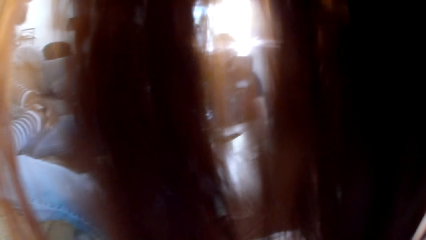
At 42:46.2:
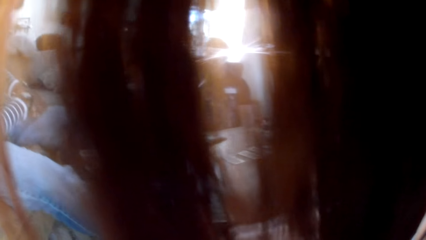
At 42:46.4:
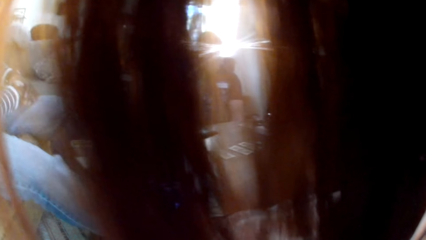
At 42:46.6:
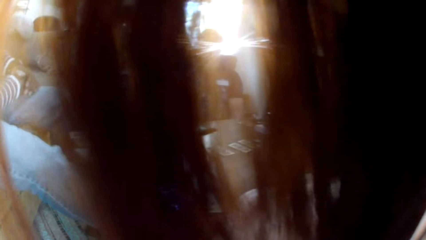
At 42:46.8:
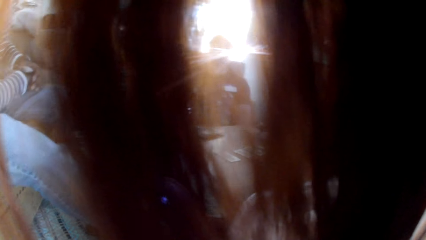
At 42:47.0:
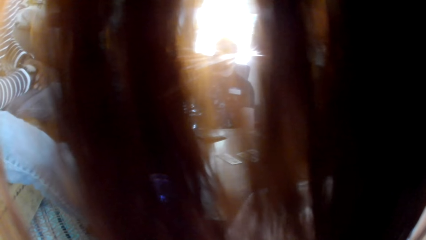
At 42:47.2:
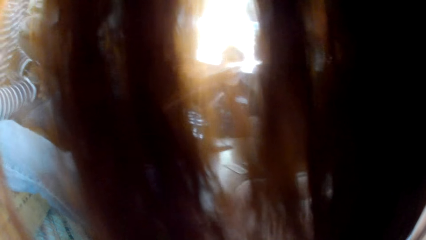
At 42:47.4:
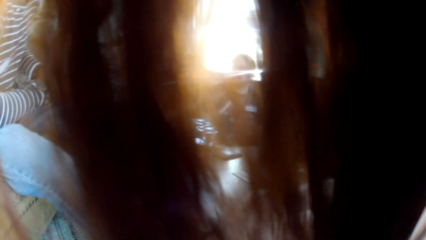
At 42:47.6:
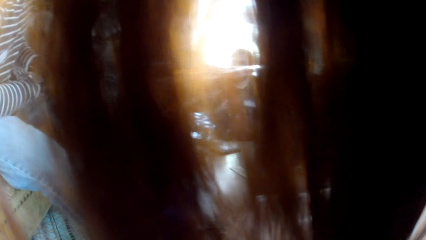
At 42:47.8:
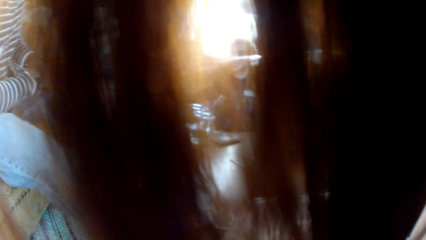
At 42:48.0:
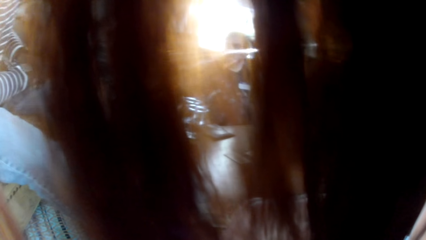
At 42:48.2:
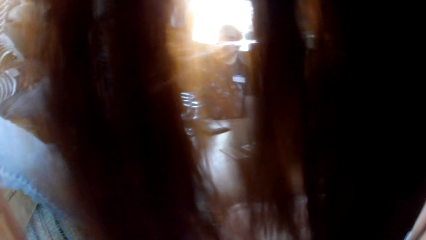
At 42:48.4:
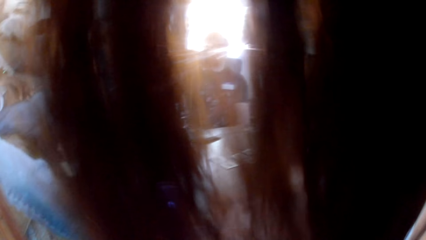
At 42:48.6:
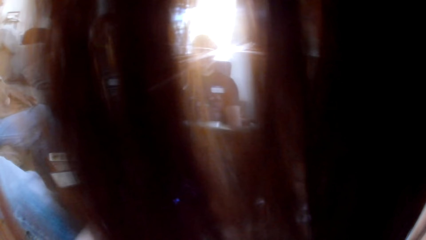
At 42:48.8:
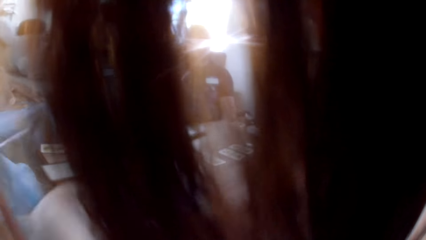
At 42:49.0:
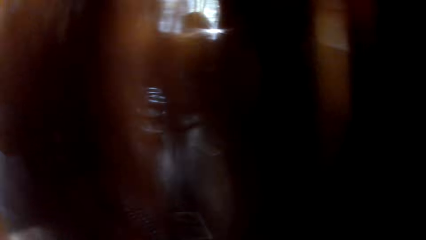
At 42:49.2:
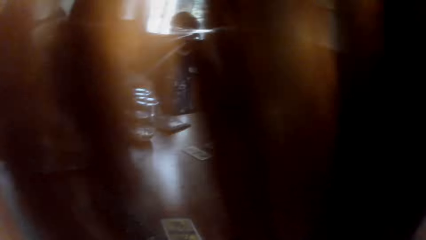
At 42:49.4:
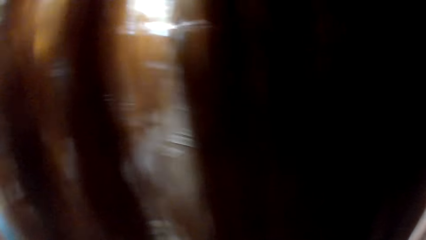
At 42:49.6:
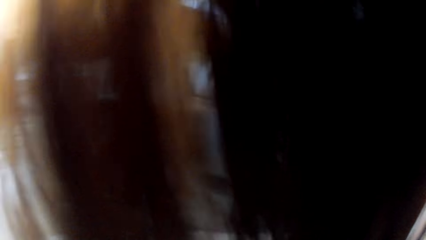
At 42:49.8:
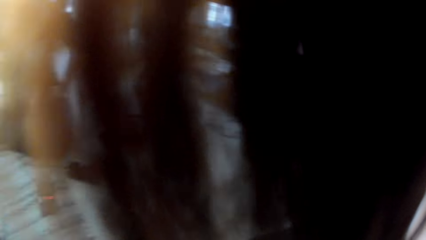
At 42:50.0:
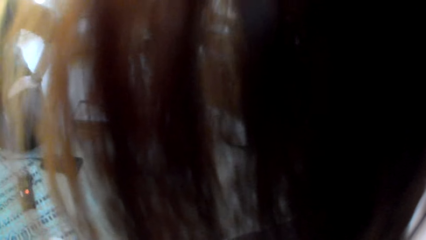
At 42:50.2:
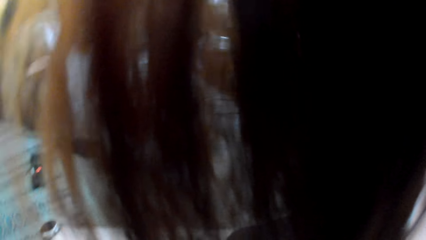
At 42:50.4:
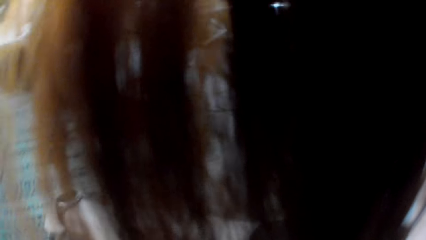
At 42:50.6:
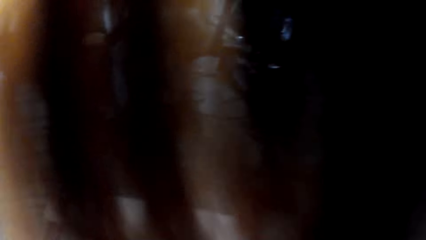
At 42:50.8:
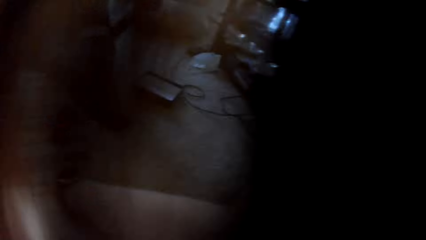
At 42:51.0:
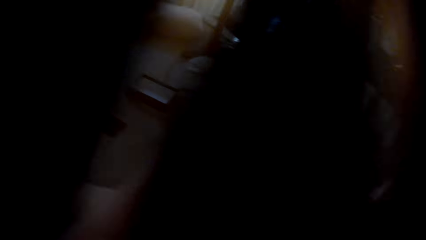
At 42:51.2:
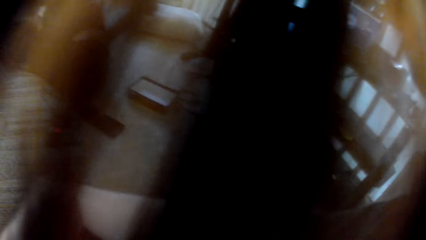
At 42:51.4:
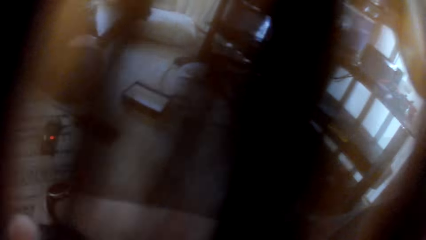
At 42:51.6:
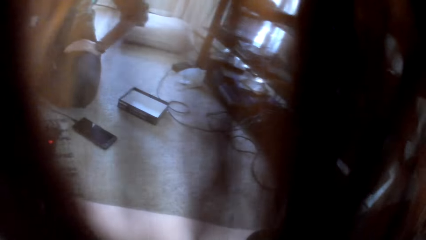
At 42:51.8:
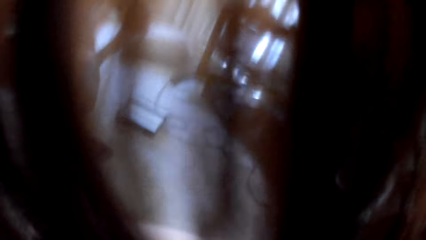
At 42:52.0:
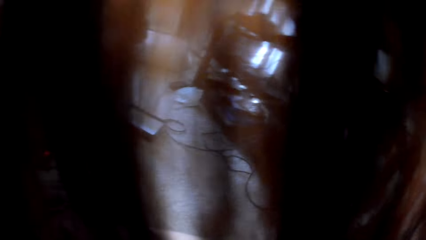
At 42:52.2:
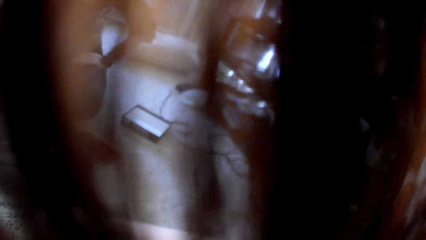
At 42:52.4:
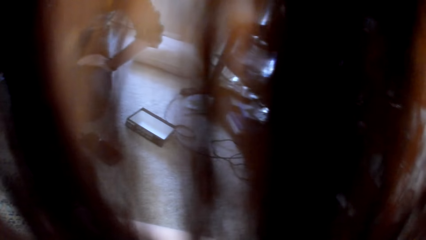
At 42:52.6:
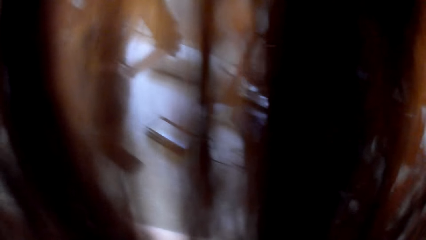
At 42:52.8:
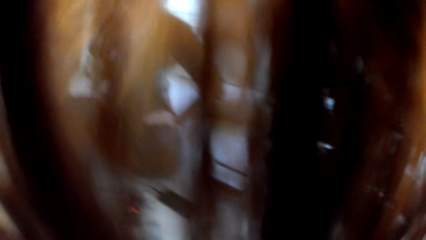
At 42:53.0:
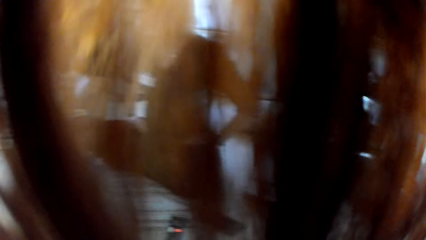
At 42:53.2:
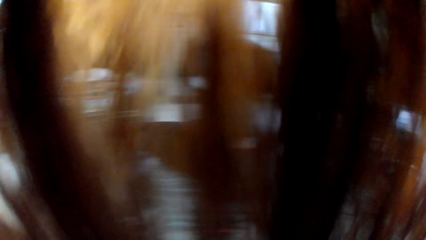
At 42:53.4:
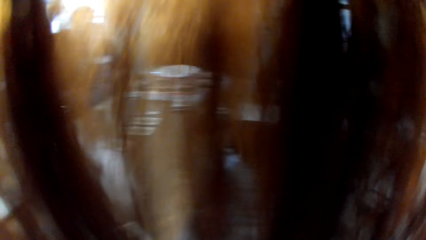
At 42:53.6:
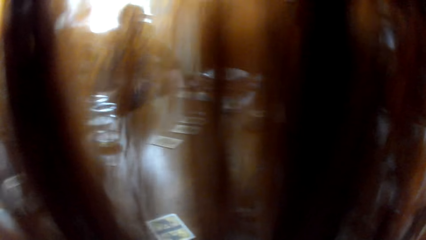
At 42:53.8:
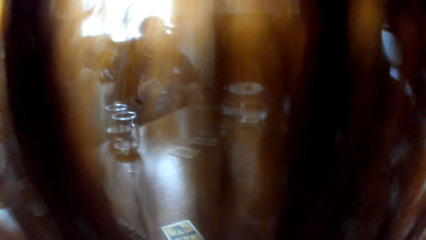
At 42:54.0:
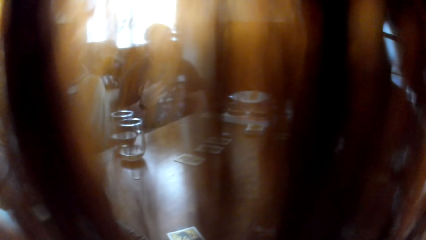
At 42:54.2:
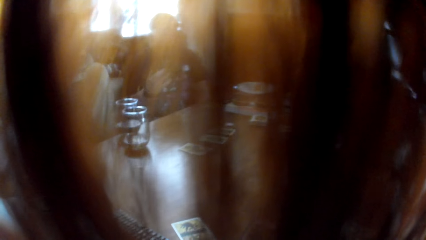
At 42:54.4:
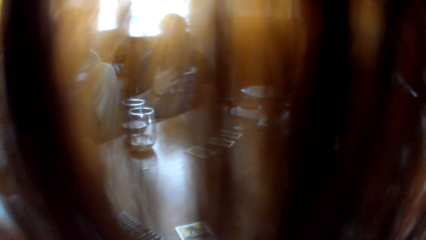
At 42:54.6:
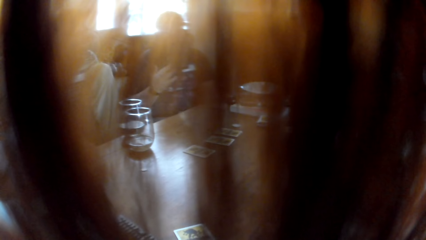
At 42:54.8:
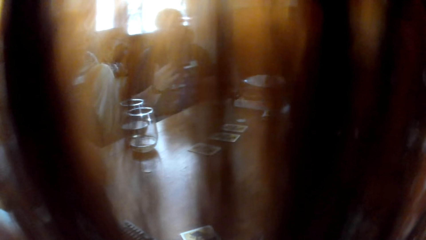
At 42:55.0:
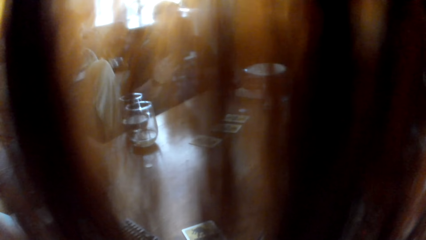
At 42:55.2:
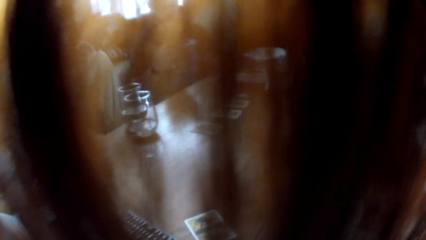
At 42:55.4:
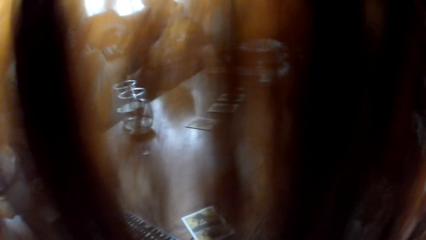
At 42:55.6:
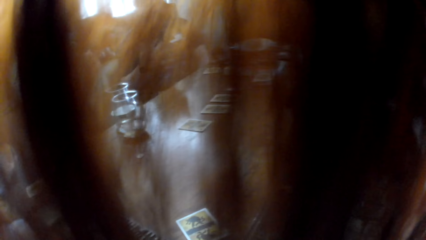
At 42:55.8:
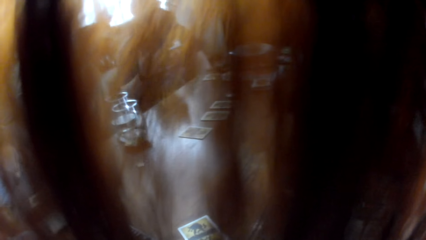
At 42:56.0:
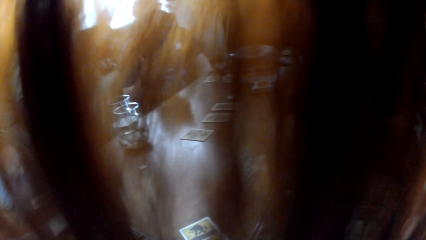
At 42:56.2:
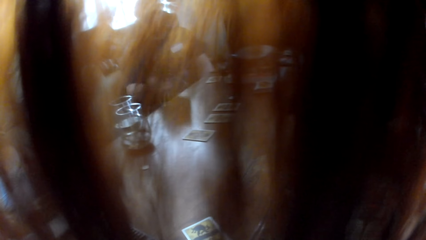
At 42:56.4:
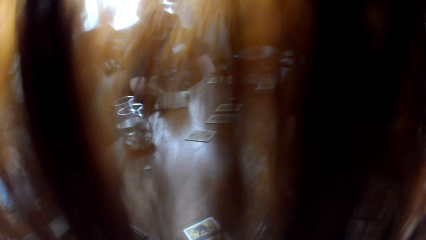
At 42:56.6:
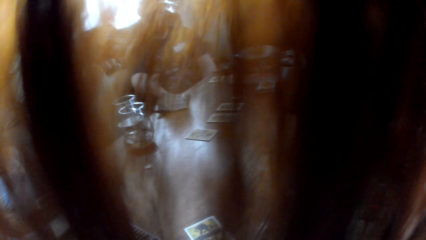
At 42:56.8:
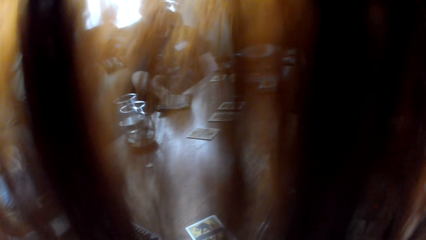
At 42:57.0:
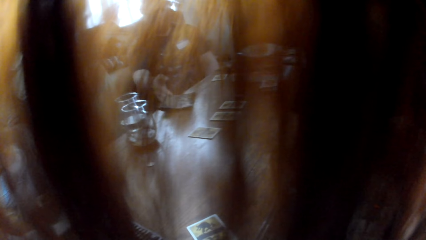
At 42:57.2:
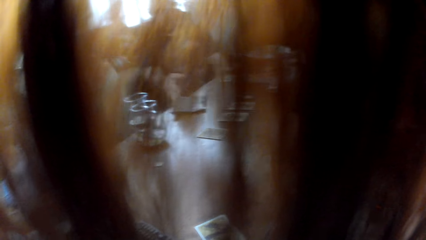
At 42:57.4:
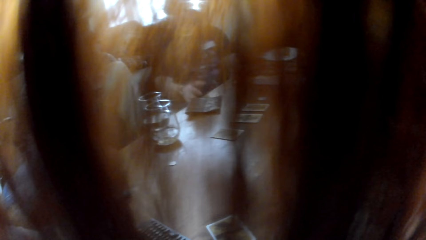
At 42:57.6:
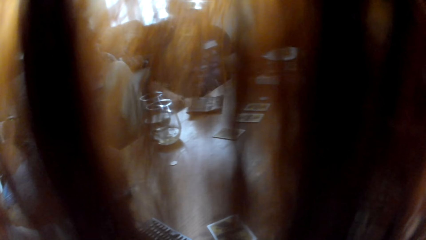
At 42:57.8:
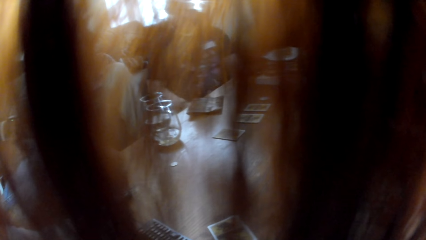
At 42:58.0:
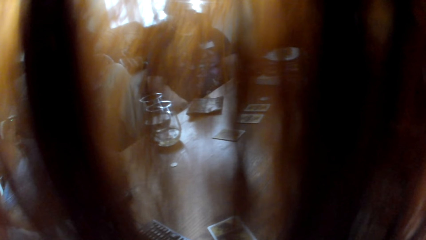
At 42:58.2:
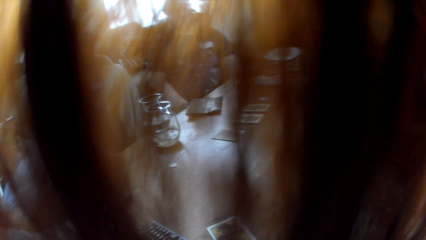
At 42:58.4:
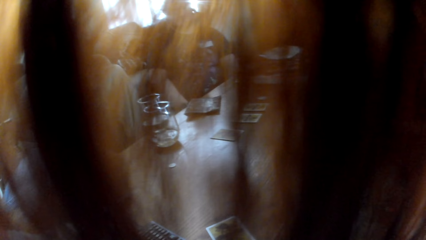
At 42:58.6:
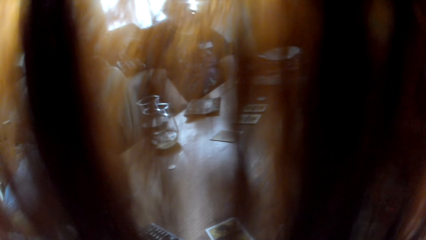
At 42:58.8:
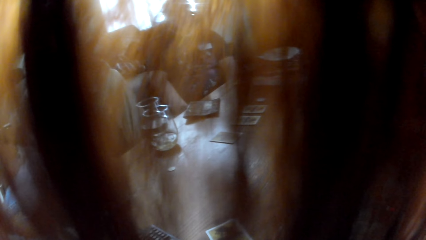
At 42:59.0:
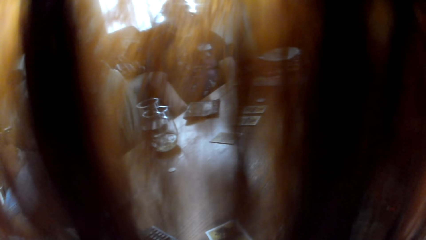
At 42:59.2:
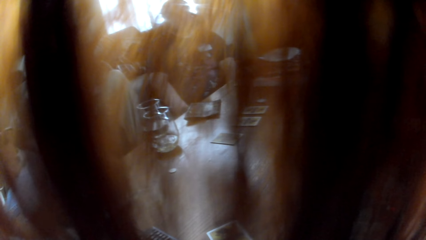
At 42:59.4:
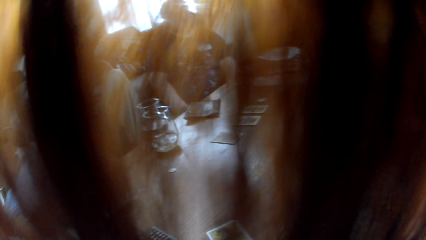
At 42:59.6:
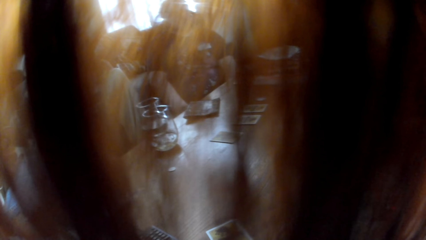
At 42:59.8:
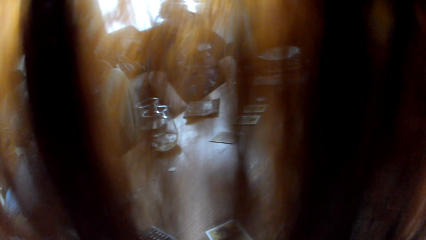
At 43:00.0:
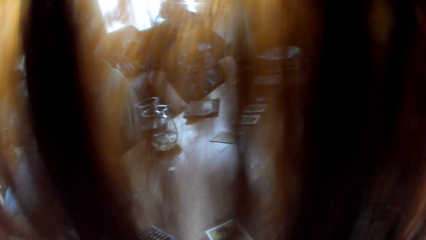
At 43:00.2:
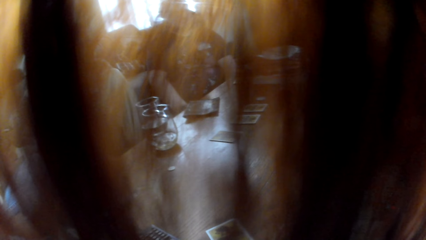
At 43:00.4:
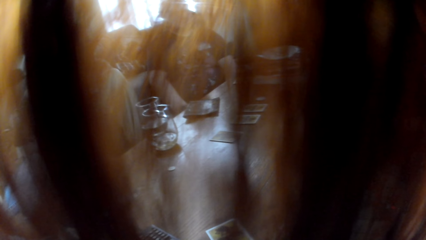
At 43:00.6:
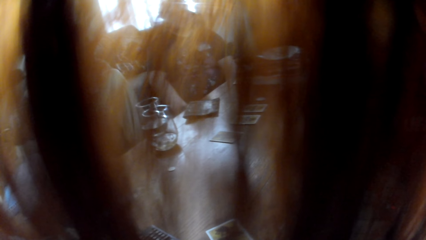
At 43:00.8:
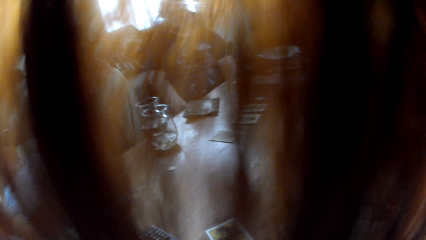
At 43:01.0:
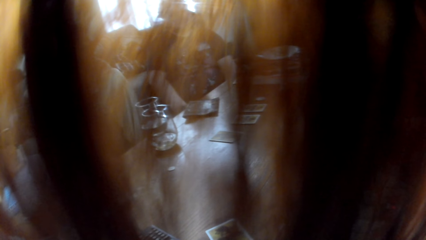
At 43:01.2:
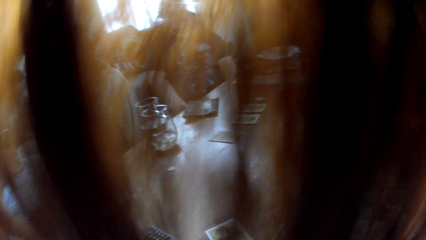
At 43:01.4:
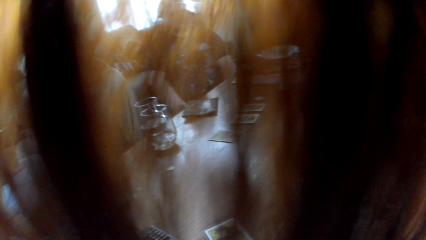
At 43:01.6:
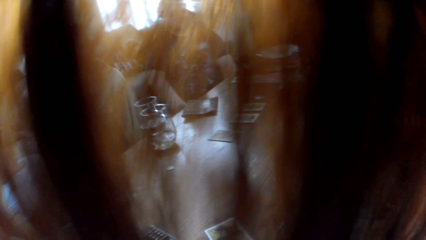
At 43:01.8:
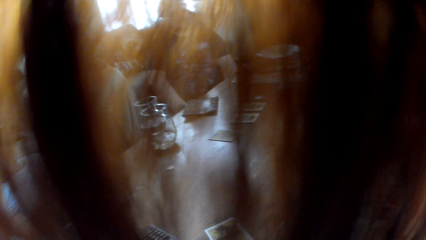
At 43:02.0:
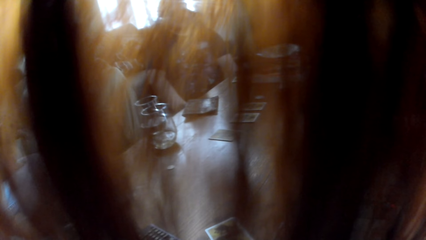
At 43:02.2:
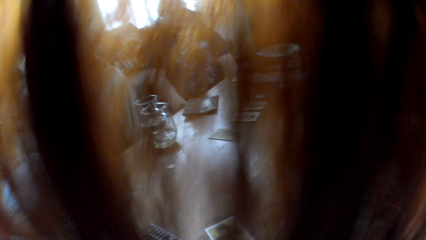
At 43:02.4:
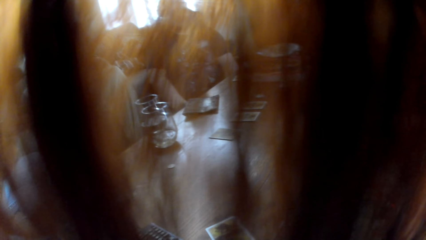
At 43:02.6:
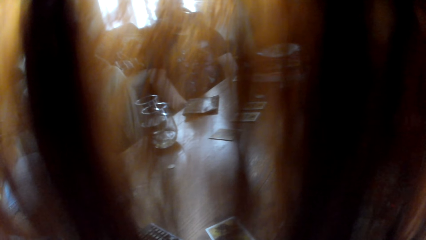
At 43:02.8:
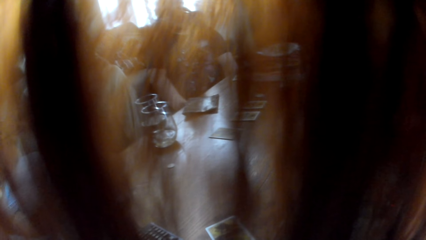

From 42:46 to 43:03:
The camera wearer moves the head. She touches her hair. A man puts a booklet on the table.
